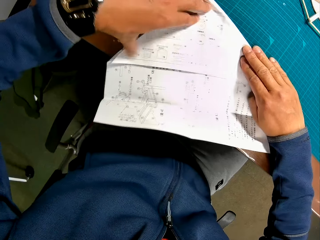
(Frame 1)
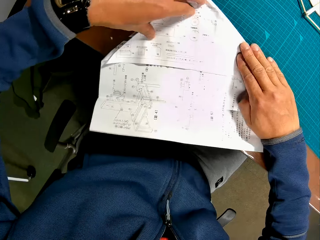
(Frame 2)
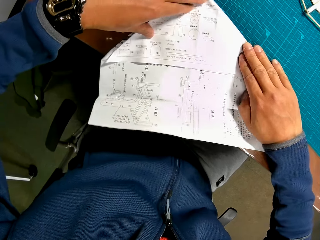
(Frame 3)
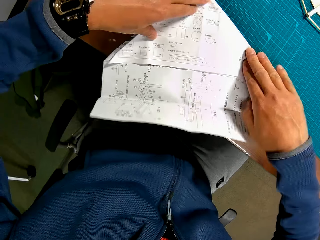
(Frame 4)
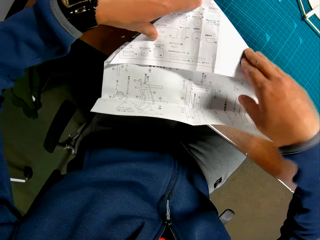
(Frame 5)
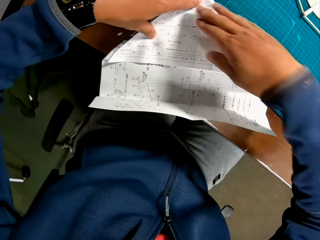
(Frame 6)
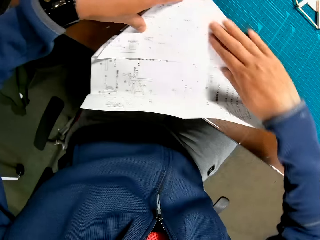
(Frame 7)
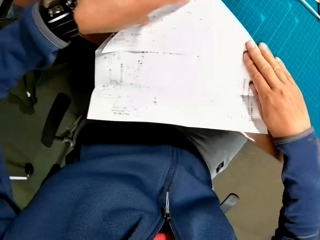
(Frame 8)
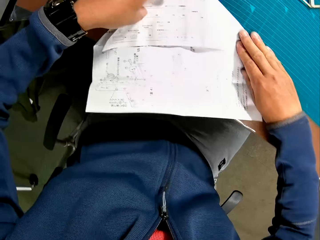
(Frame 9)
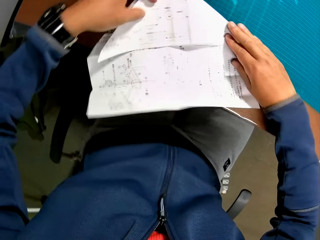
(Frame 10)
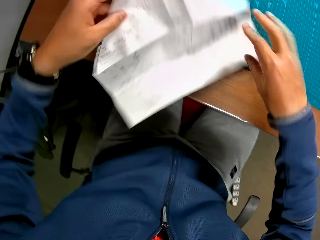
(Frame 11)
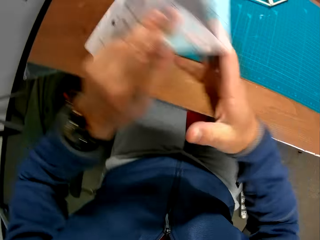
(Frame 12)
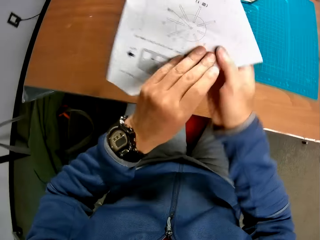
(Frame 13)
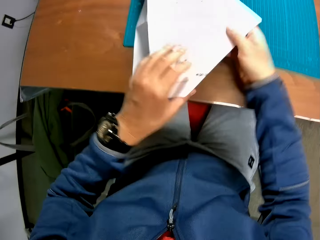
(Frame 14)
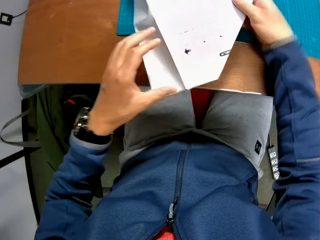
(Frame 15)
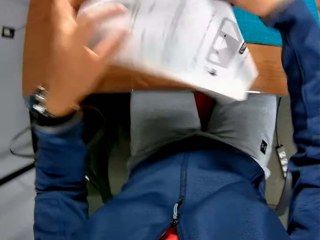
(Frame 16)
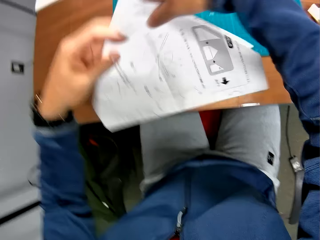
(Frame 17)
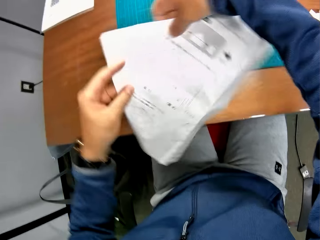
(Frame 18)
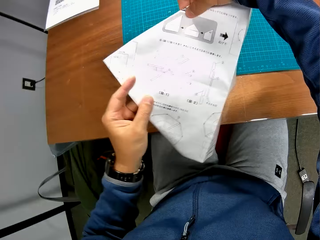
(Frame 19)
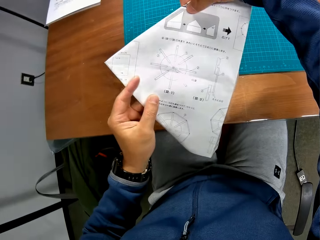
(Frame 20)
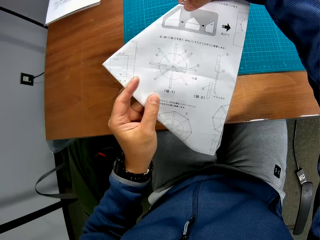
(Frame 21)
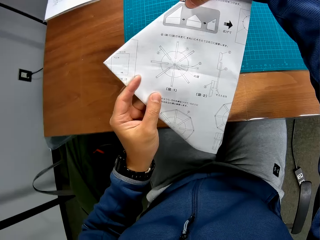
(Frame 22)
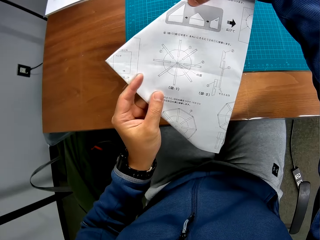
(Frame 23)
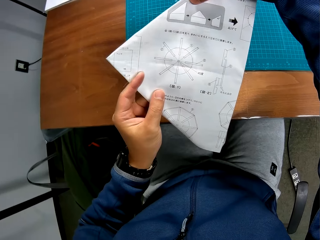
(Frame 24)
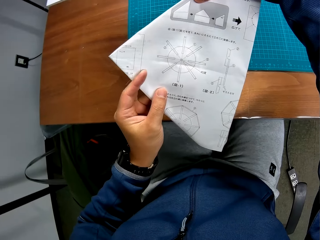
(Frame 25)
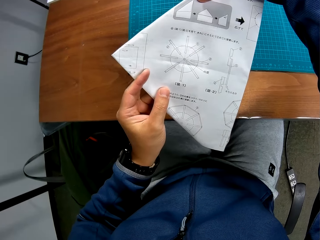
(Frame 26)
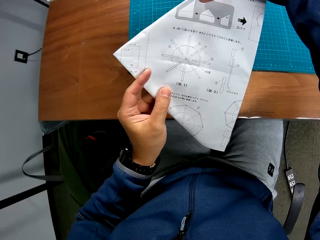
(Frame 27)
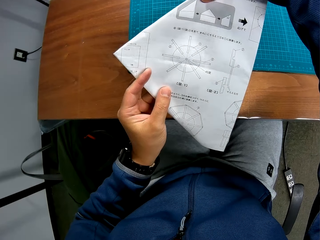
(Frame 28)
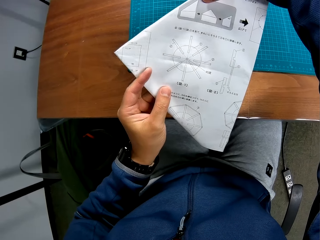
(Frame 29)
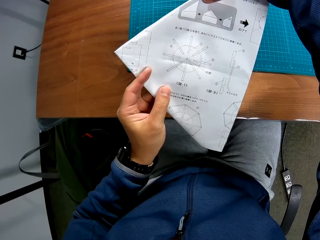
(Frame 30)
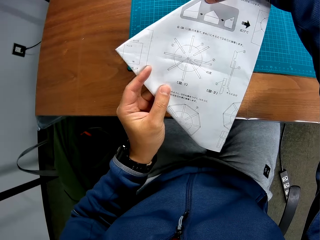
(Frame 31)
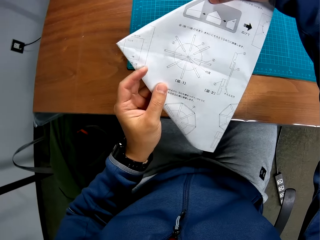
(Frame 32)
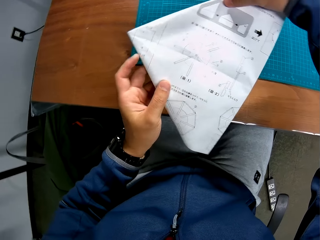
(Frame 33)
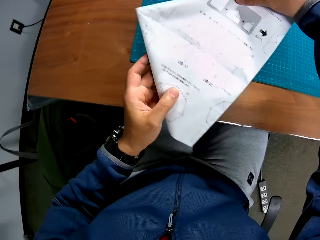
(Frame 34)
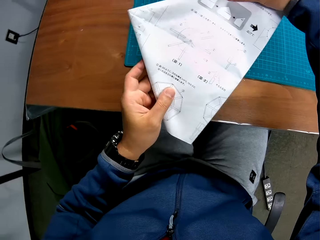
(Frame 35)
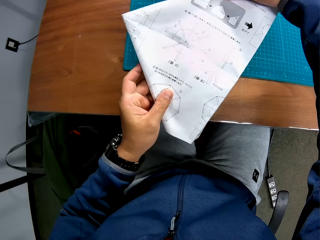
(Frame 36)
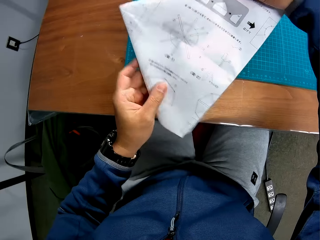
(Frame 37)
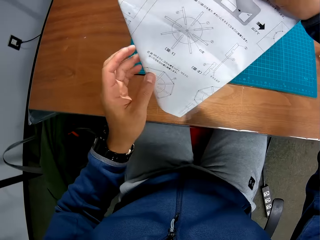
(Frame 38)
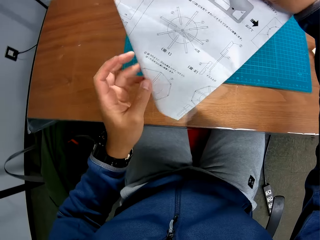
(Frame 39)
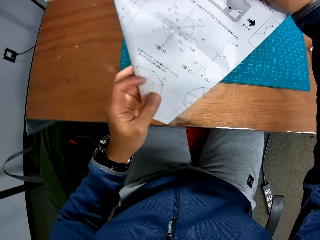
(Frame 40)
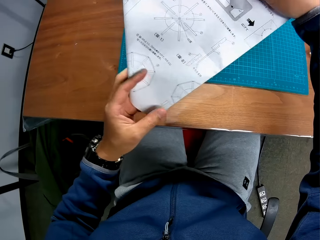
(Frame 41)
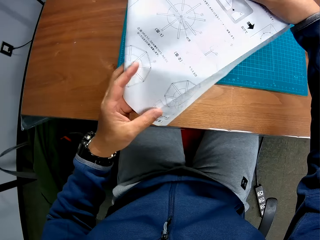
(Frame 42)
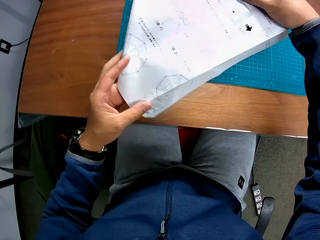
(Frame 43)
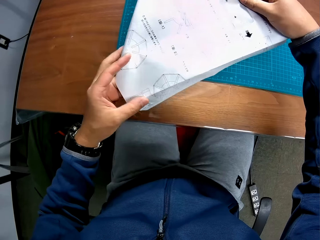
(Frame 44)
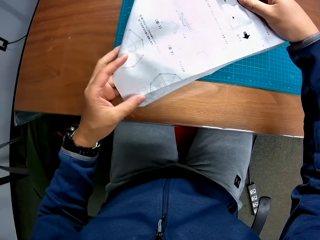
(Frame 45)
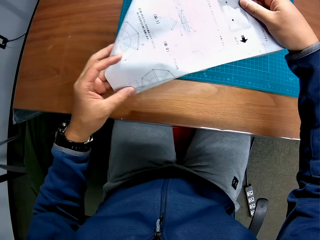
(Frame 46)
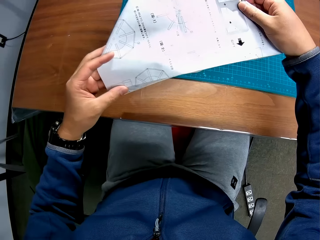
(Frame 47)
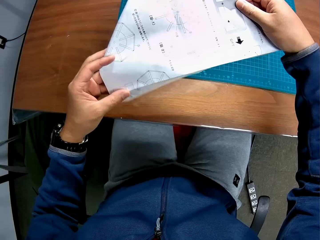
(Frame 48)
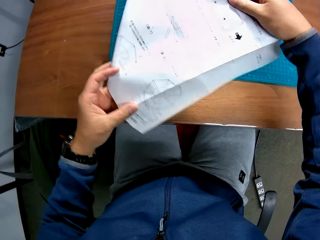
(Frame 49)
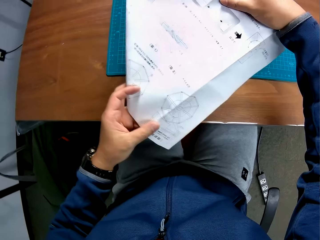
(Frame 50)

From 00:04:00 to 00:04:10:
The camera wearer adjusts the manual in his hand. He reads the manual.

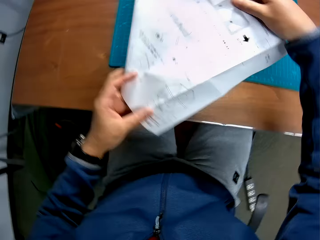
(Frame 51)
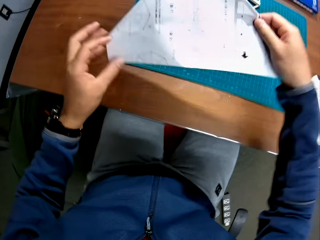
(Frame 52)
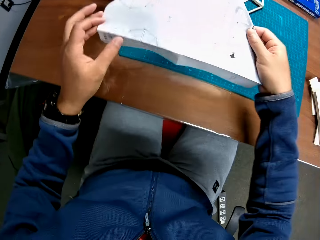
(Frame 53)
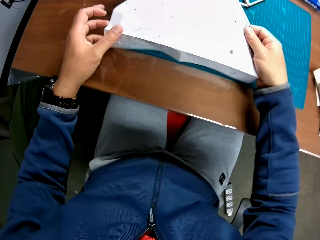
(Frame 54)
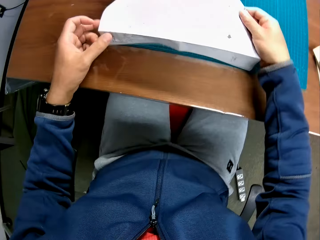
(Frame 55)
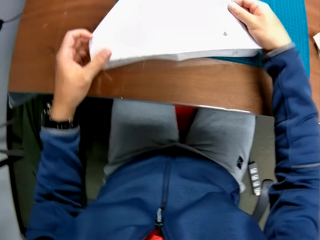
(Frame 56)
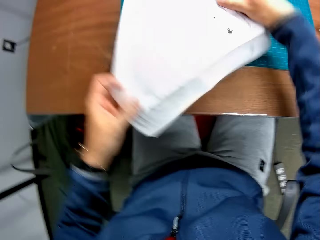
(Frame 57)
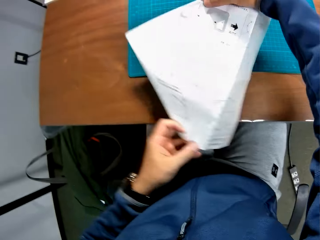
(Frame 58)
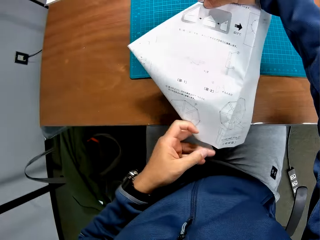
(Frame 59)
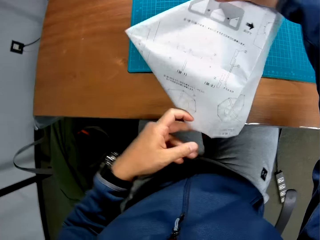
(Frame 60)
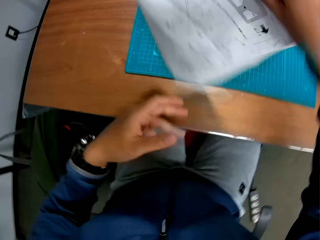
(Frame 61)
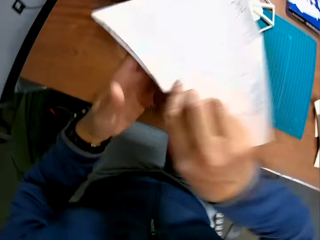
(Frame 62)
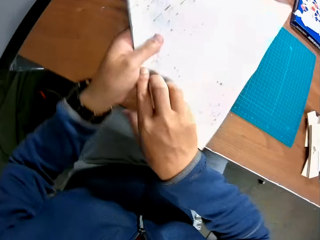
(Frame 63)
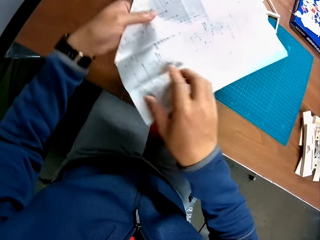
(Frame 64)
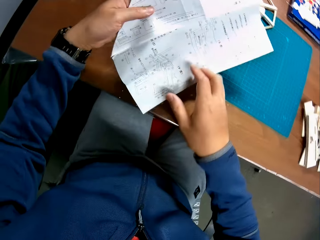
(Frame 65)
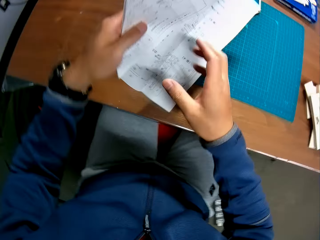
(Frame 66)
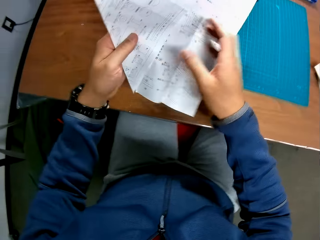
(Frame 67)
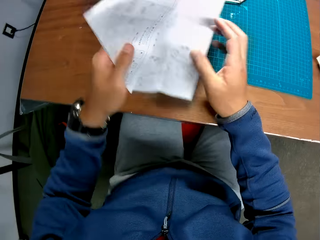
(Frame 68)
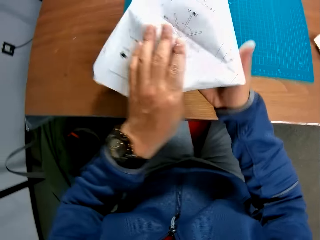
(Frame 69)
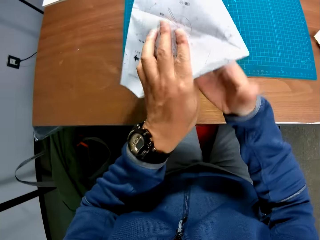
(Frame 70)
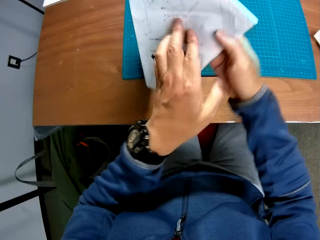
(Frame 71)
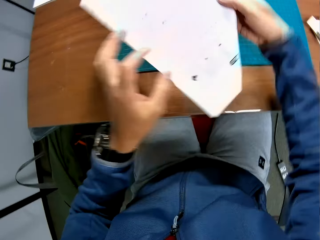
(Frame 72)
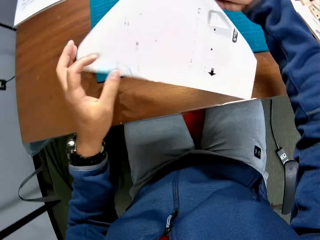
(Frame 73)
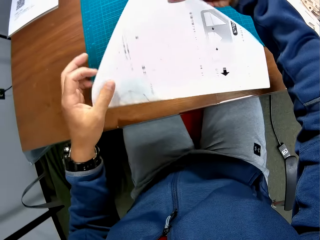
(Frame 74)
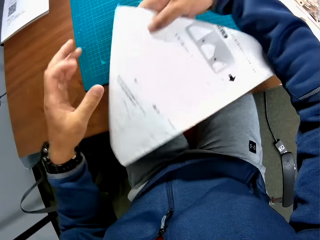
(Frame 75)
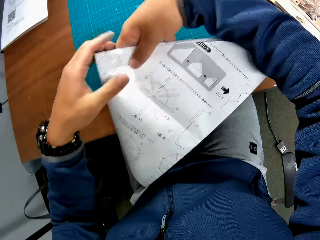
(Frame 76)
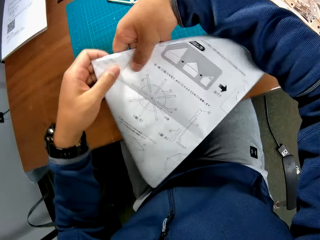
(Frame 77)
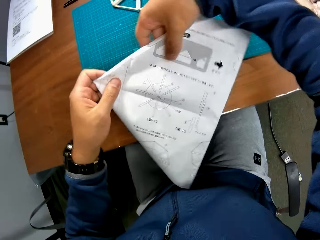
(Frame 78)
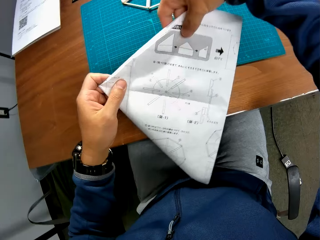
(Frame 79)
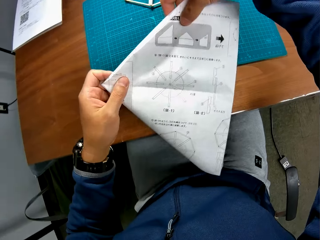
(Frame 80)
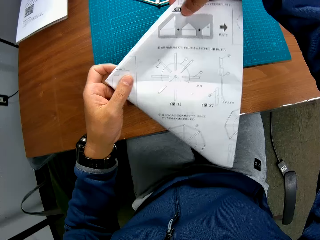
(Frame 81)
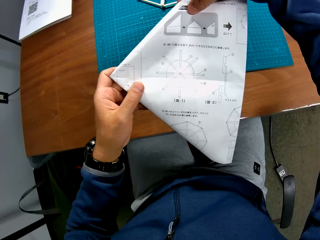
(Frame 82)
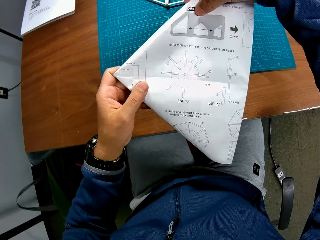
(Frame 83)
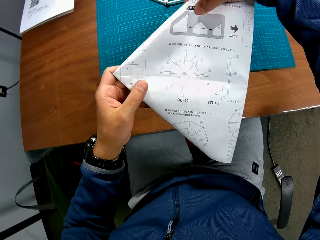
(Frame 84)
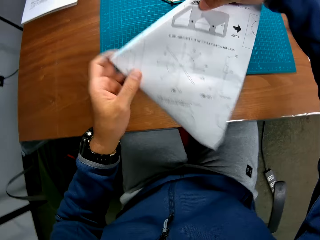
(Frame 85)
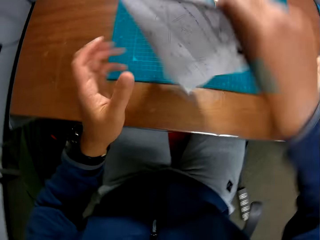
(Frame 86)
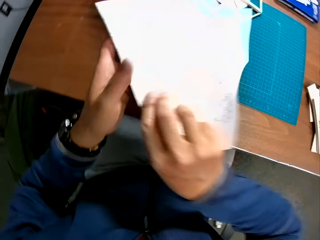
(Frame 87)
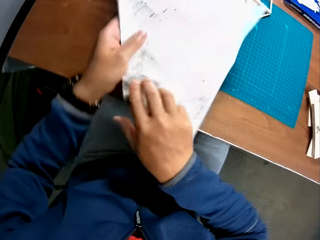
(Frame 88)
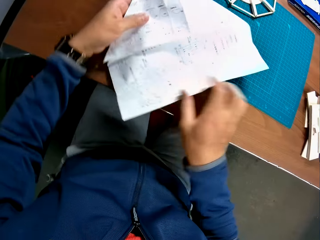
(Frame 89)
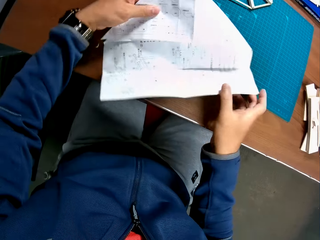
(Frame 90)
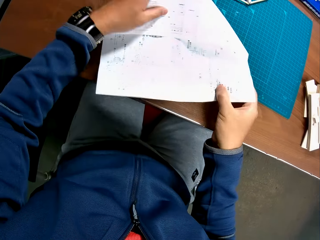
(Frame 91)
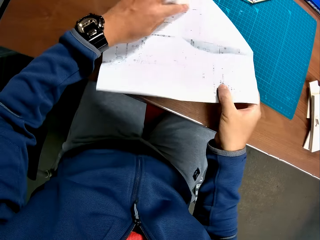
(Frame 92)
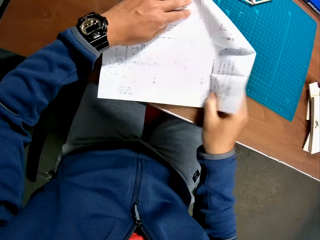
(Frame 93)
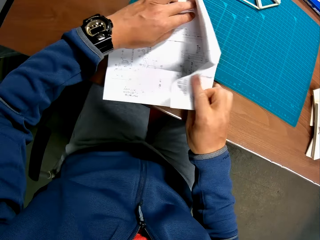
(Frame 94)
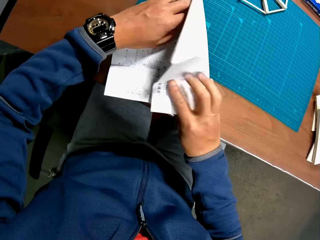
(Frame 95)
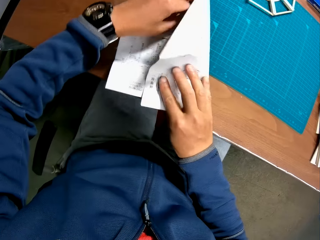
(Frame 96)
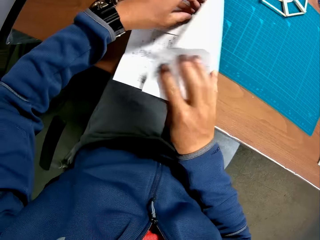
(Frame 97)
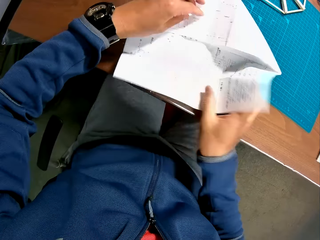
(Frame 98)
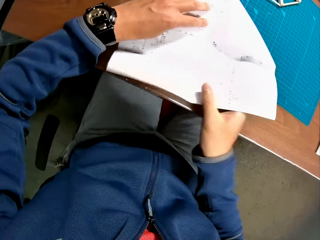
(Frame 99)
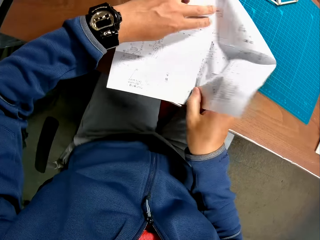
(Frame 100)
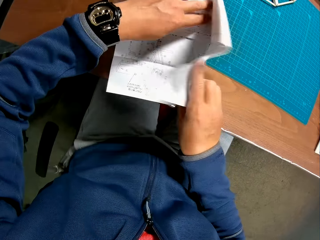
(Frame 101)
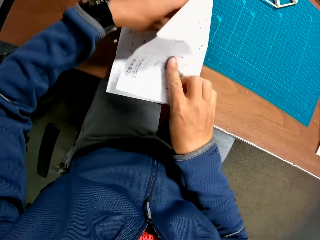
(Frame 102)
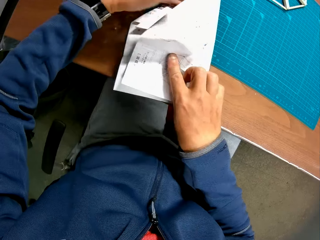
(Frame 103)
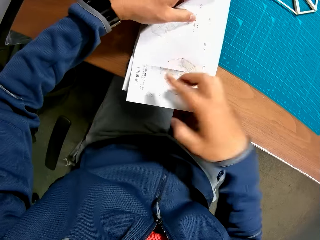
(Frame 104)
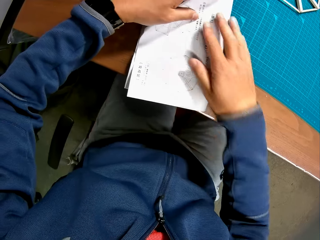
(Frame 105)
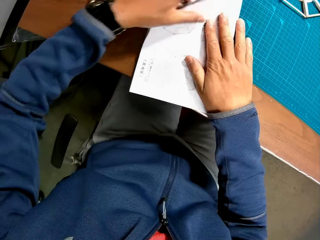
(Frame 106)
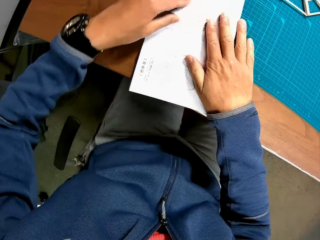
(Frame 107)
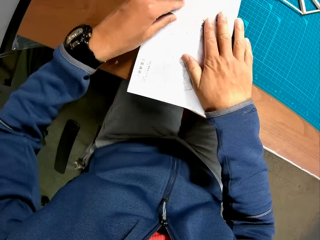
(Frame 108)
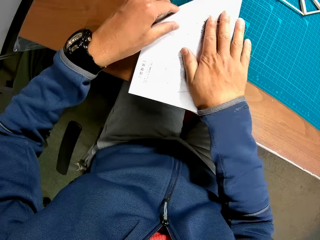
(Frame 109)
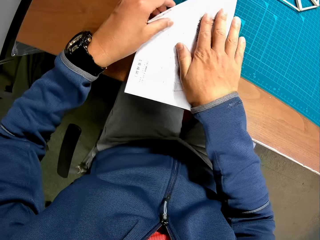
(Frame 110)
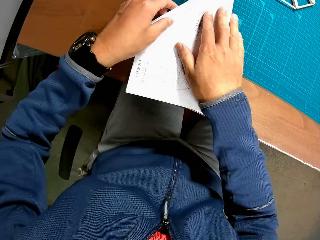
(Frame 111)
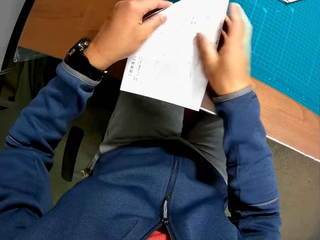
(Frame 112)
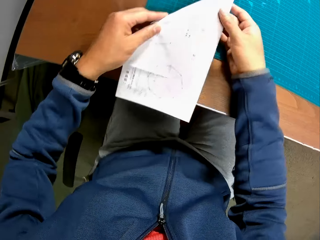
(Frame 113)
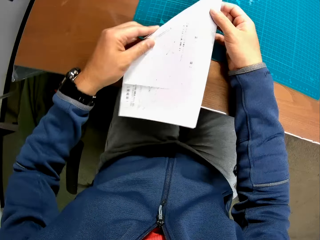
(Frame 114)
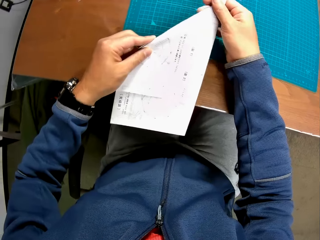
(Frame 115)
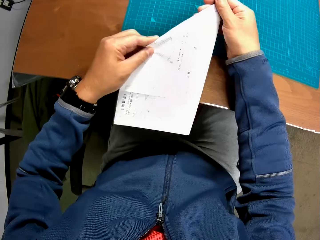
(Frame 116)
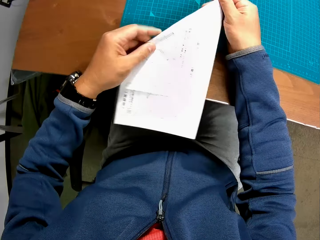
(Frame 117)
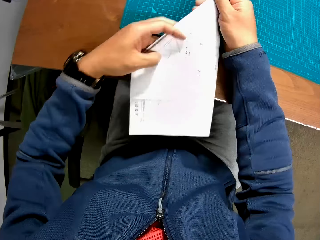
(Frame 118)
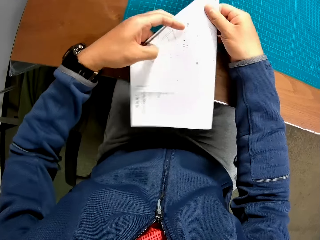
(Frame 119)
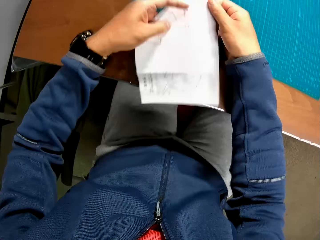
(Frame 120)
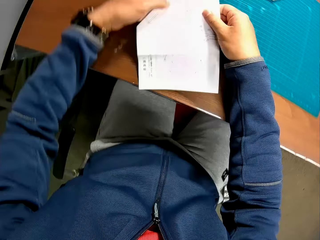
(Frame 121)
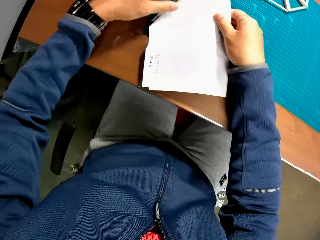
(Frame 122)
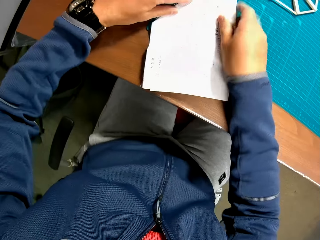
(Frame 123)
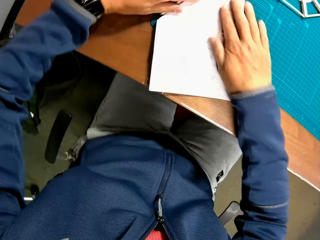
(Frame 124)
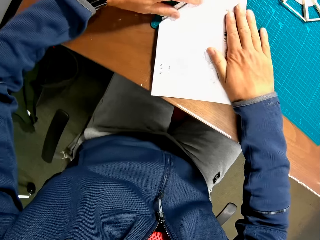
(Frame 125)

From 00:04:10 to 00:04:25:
The camera wearer turns over the manual. He reads the manual. He folds the manual on the table with his hands.
